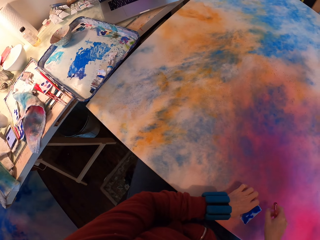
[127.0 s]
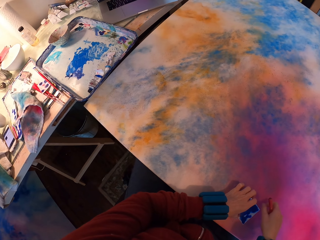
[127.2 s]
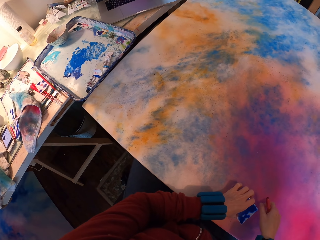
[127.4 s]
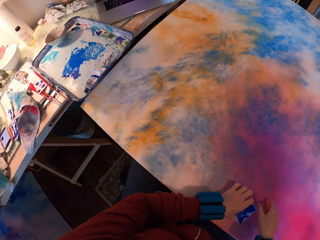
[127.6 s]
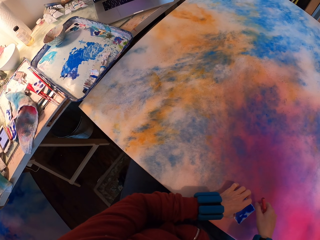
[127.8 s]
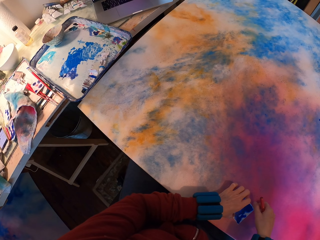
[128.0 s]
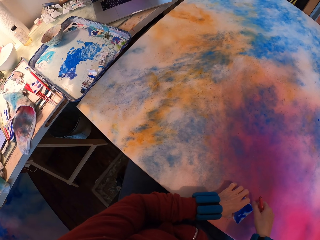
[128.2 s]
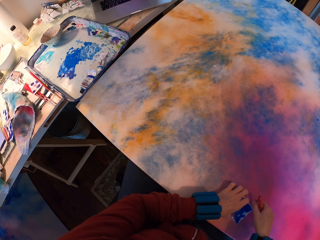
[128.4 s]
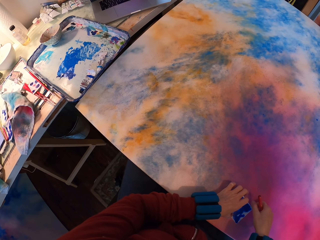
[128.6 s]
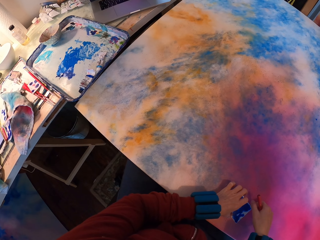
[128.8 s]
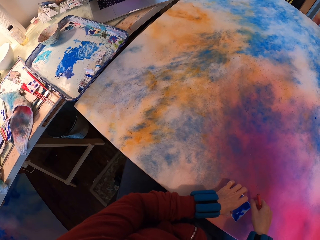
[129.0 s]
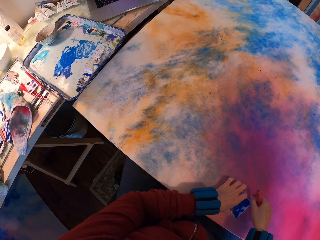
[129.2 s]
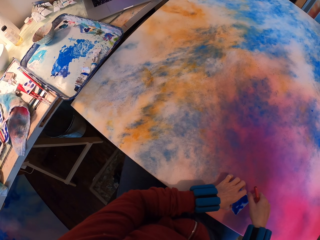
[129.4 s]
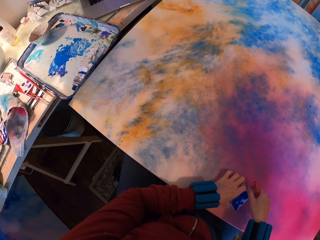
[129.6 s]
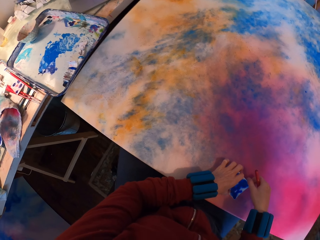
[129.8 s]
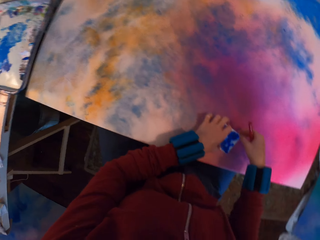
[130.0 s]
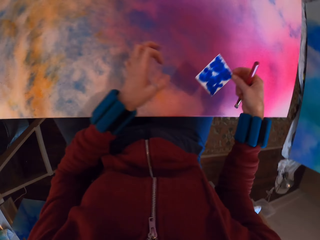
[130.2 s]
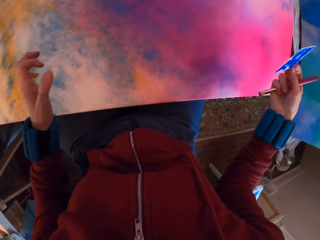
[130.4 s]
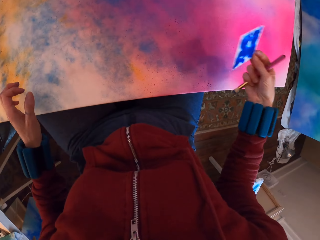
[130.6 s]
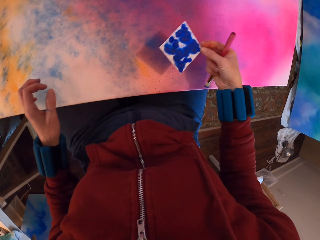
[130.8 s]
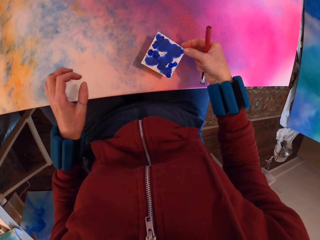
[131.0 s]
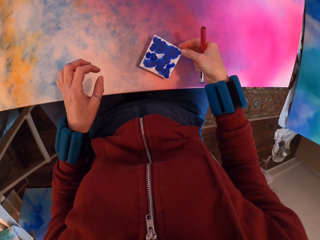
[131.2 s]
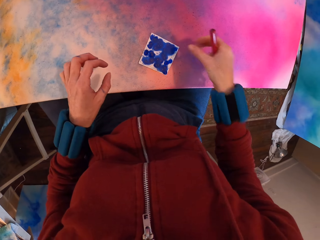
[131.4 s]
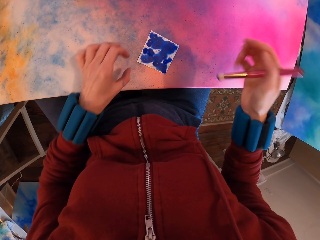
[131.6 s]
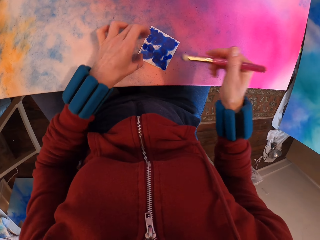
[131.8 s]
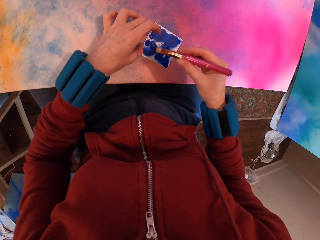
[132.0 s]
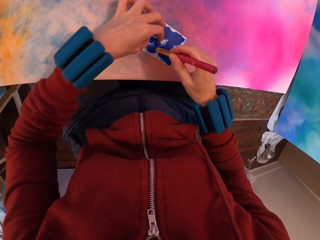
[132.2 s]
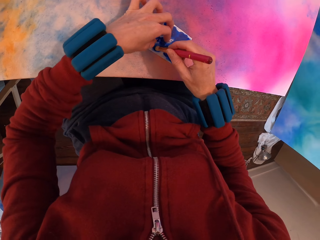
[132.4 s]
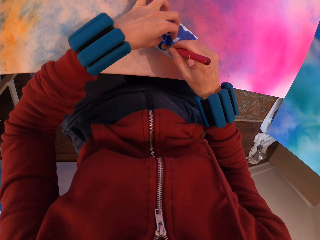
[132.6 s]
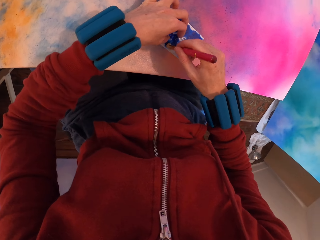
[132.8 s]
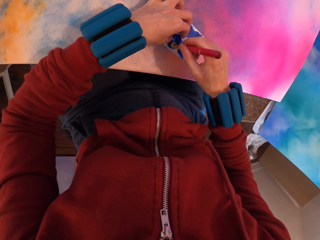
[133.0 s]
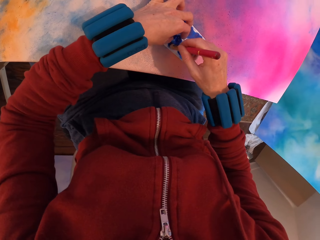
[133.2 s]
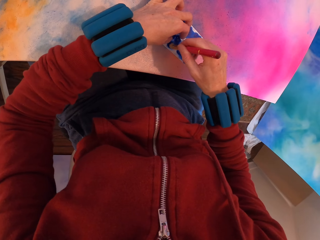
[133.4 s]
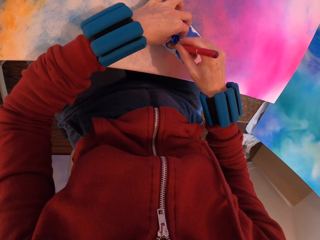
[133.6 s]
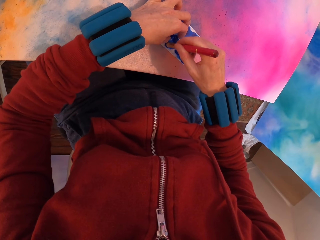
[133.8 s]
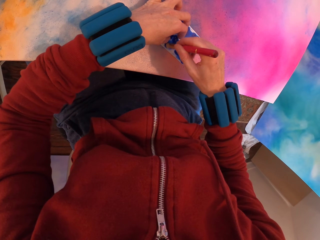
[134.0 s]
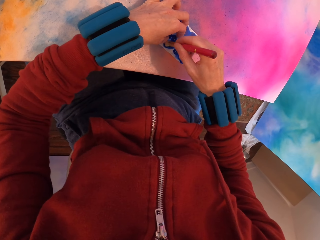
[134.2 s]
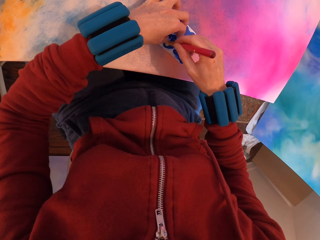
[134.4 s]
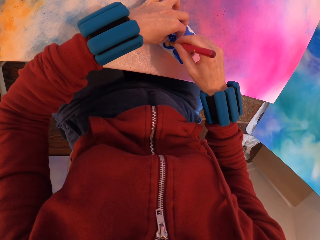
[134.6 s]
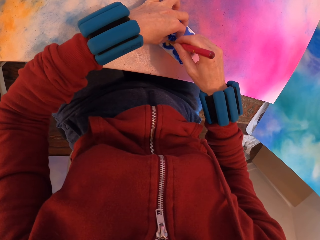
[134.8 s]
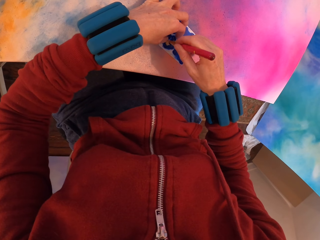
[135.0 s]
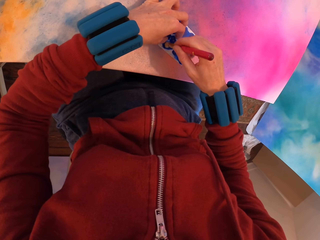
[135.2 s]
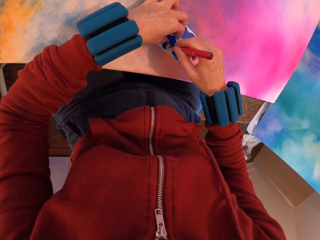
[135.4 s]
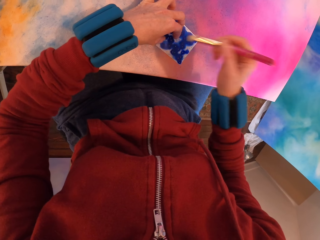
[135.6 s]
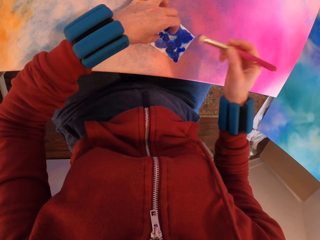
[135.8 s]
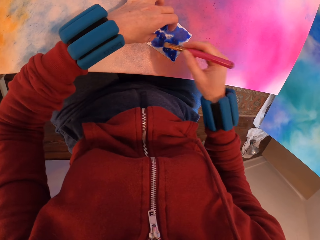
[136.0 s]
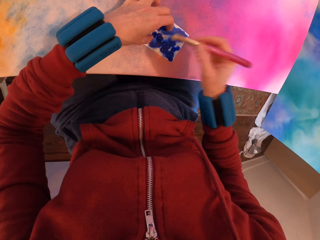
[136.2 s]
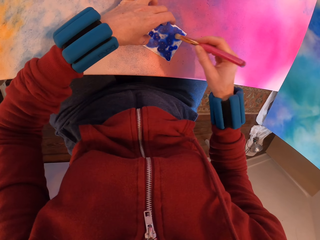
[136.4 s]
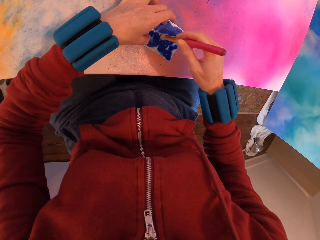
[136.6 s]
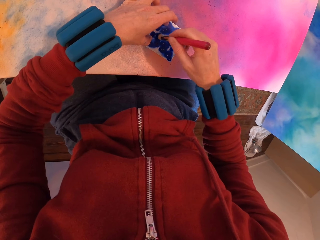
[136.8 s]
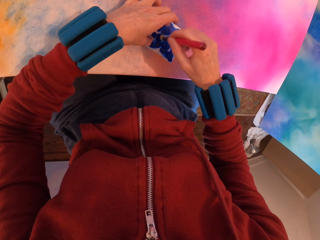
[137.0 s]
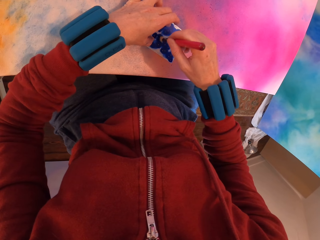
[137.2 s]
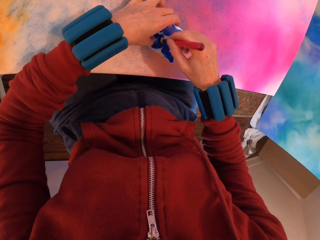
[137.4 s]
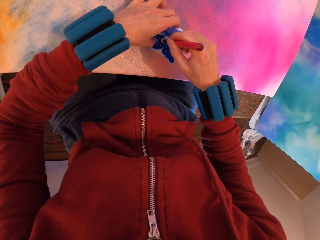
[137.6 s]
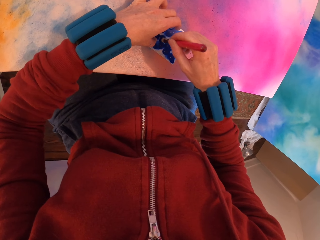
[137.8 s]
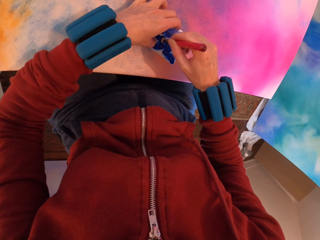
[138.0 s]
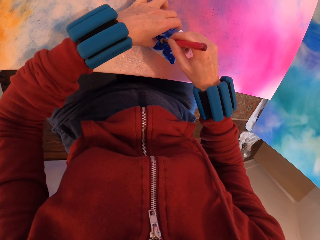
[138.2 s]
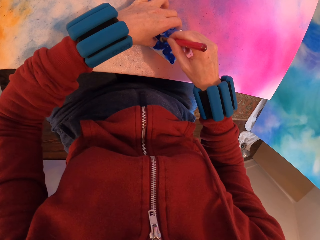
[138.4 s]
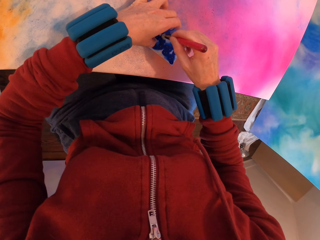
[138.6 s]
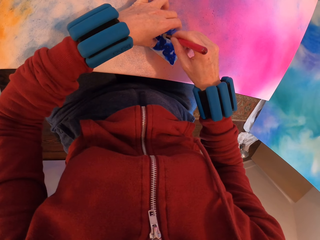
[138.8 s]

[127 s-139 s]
The camera wearer turns towards the tray. They put the card on the table. They place the paint paper on the canvas. They paint the paint paper with a paintbrush.

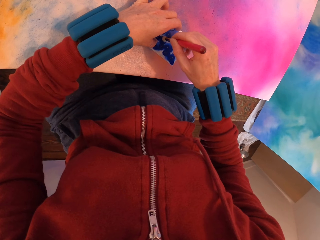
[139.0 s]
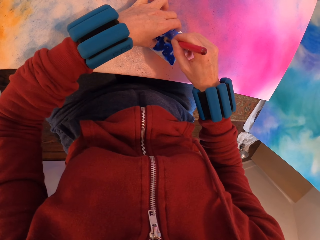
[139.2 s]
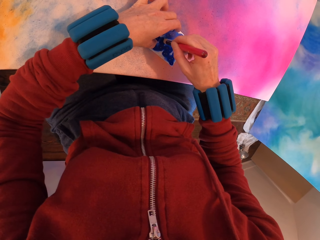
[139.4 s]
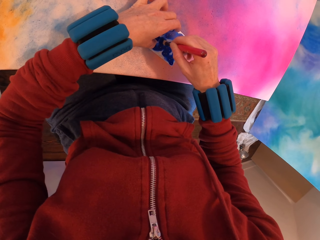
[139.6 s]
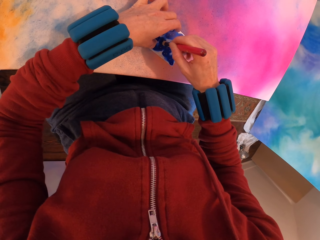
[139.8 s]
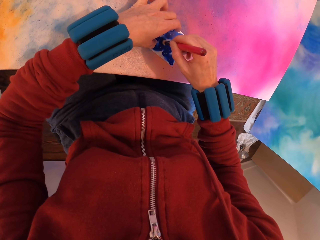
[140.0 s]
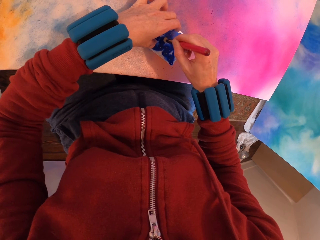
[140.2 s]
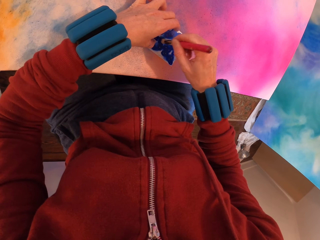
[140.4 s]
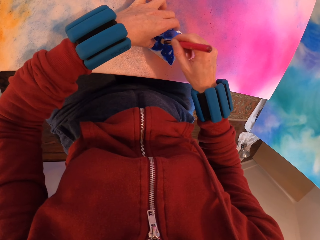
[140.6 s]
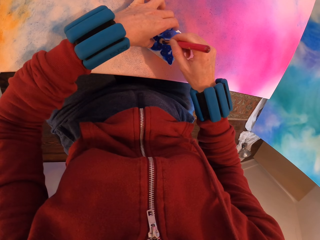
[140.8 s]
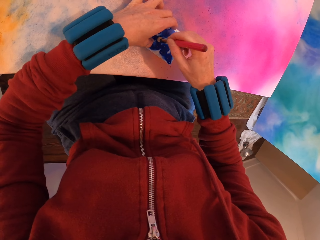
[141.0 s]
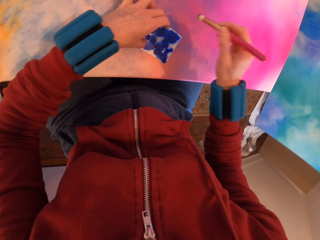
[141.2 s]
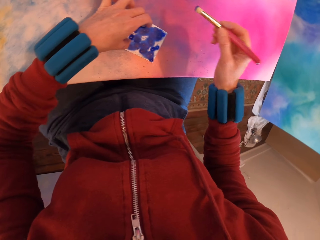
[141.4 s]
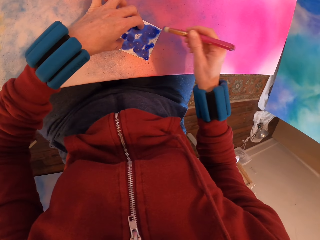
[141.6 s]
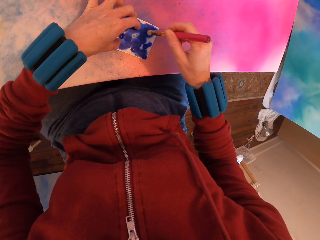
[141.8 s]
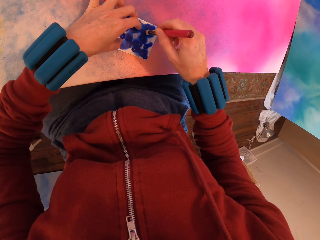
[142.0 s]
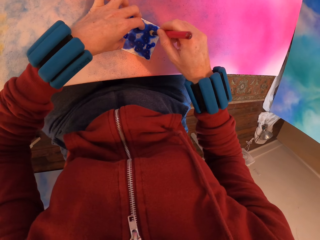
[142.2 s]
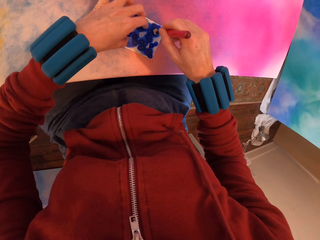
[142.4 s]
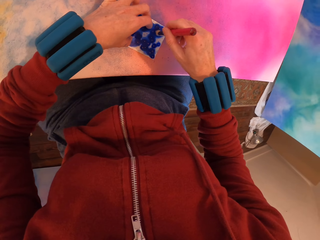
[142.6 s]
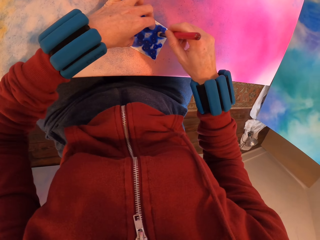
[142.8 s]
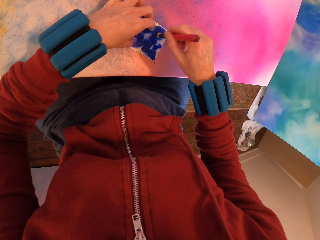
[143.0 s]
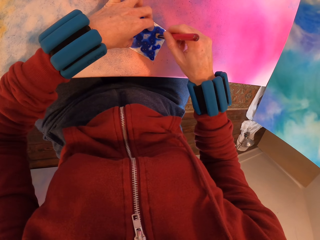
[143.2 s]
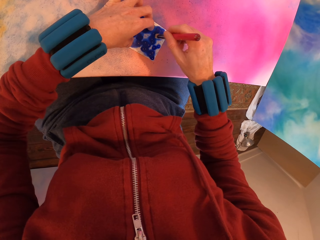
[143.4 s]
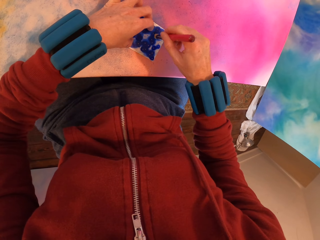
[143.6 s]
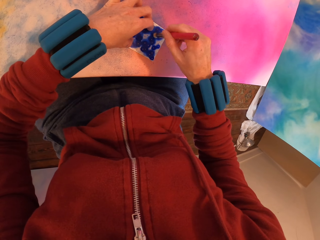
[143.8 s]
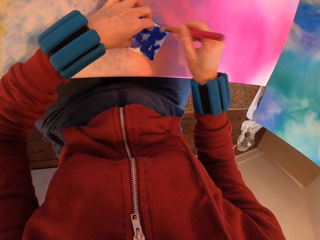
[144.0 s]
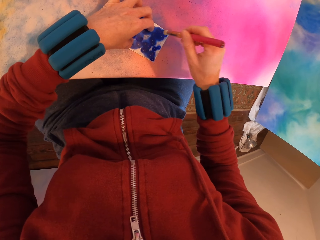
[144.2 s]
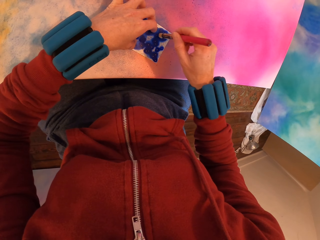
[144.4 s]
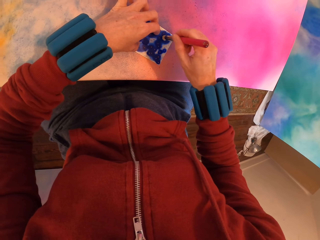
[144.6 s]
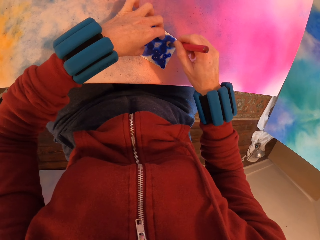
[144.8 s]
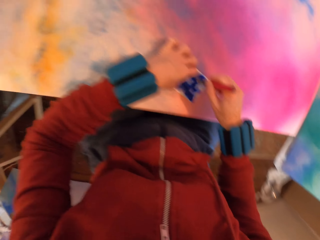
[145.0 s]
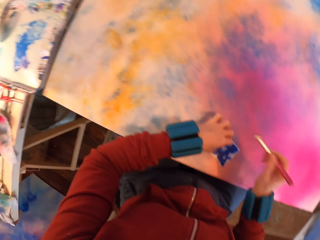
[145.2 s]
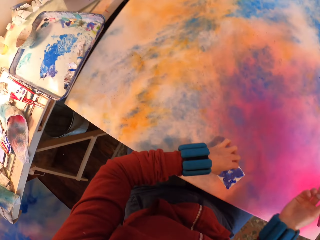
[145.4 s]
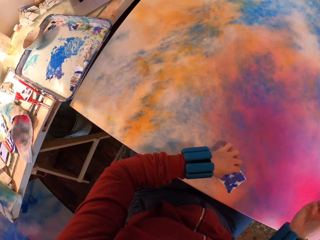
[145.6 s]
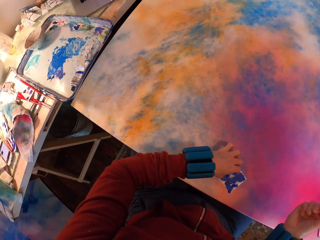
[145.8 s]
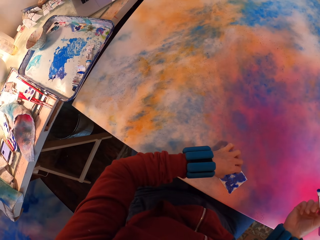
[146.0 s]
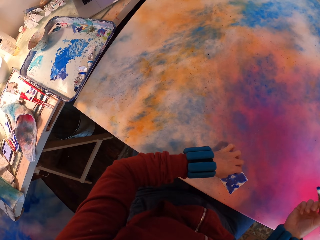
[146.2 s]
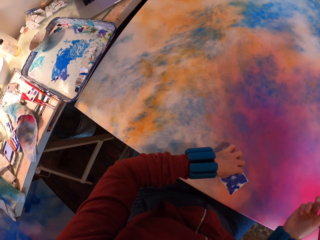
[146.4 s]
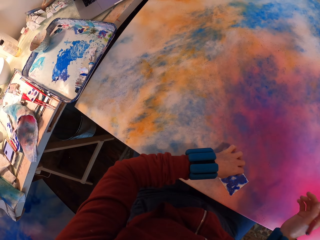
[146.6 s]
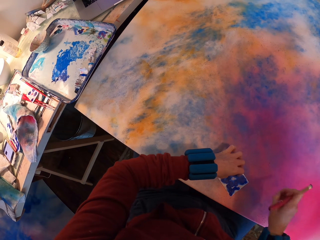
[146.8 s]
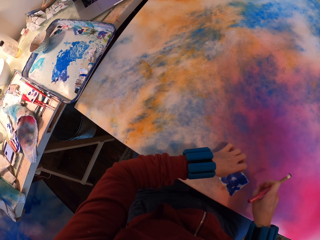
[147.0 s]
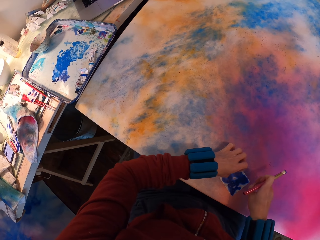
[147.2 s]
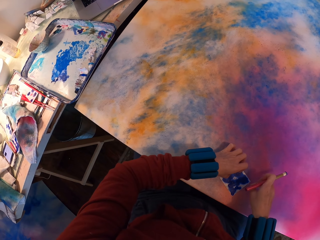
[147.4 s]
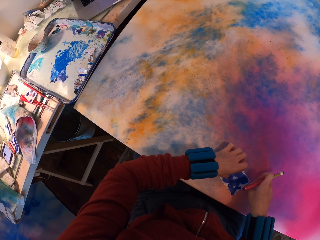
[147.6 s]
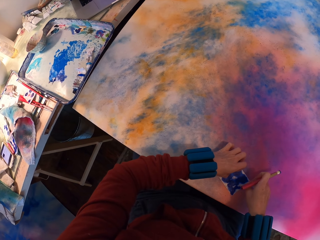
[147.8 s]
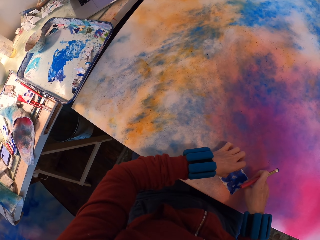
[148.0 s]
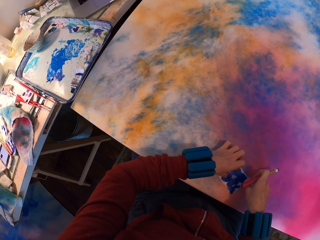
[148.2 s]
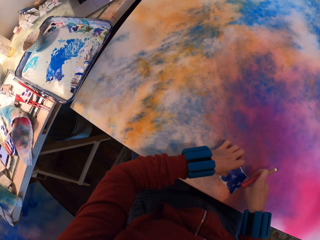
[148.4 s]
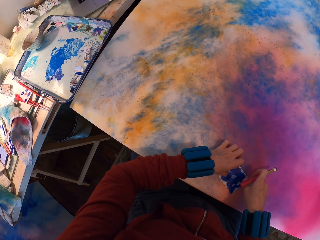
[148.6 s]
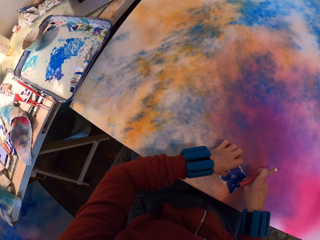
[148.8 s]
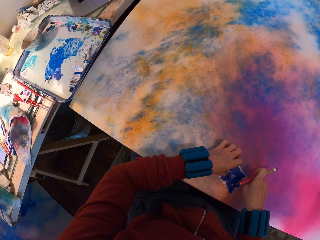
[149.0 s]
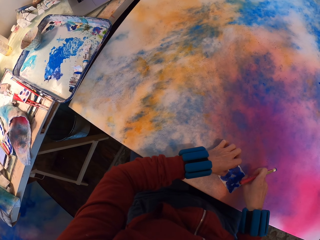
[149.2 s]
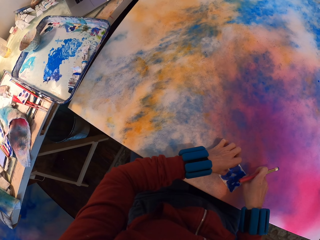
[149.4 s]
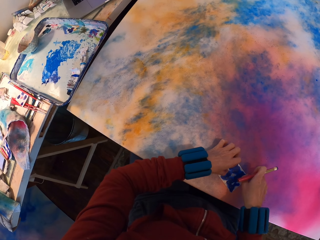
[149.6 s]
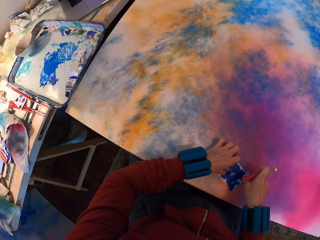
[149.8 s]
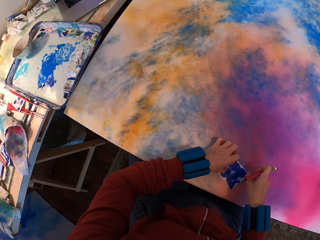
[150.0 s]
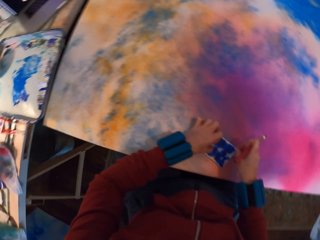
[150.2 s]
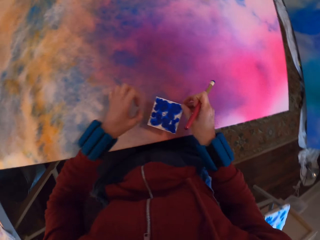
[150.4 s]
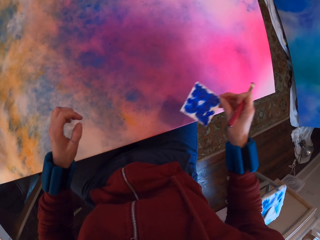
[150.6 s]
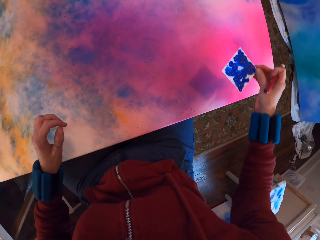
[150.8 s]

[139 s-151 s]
The camera wearer looks at the picture on a laptop. They turn towards the tray.
